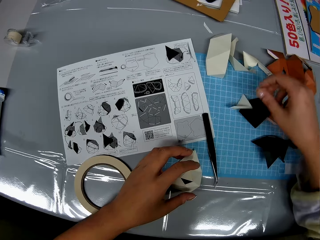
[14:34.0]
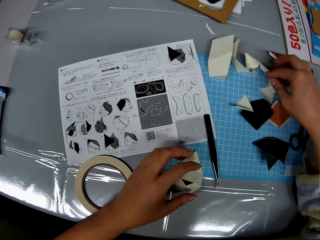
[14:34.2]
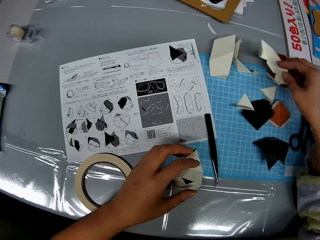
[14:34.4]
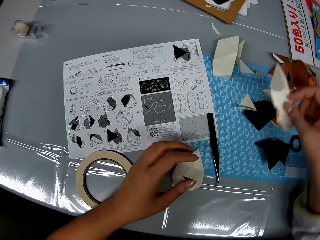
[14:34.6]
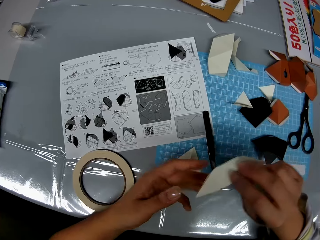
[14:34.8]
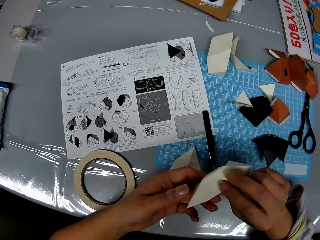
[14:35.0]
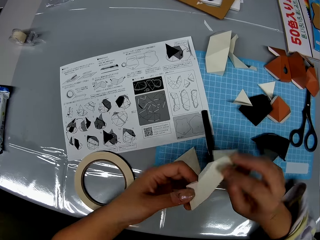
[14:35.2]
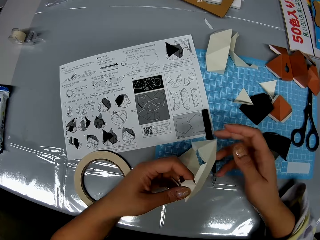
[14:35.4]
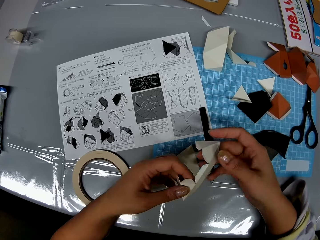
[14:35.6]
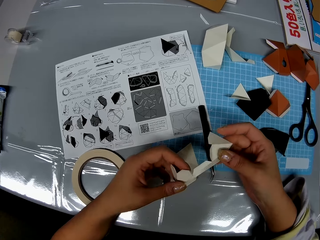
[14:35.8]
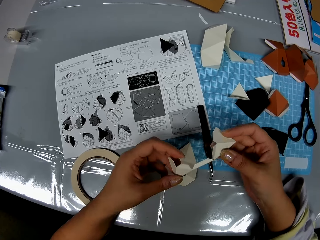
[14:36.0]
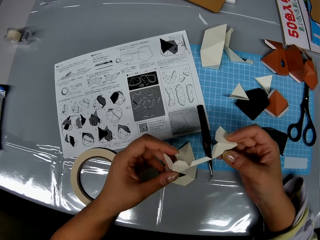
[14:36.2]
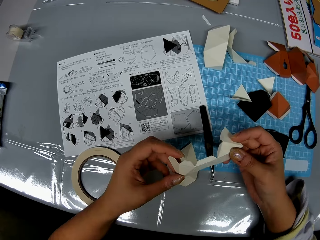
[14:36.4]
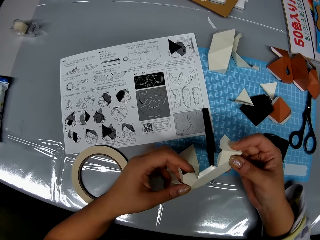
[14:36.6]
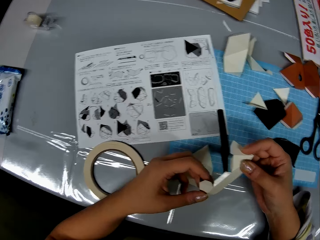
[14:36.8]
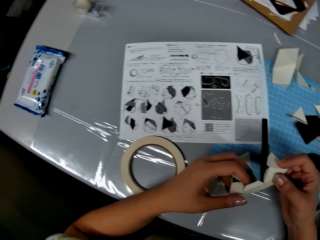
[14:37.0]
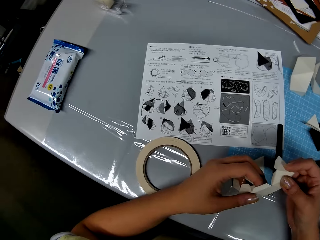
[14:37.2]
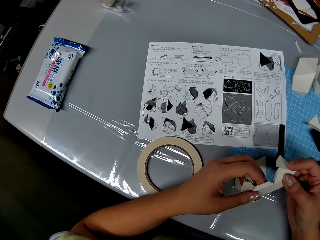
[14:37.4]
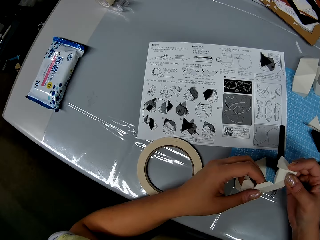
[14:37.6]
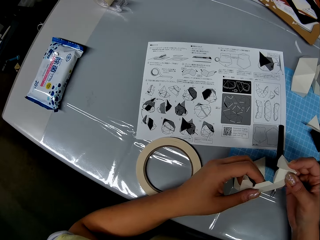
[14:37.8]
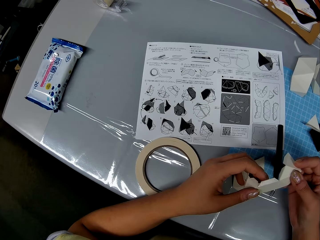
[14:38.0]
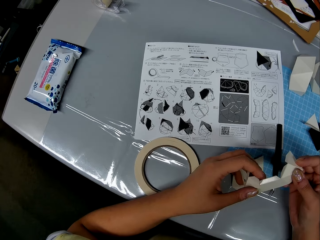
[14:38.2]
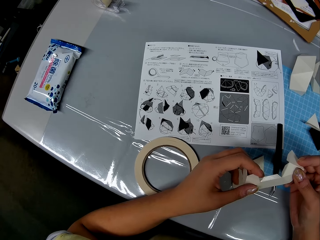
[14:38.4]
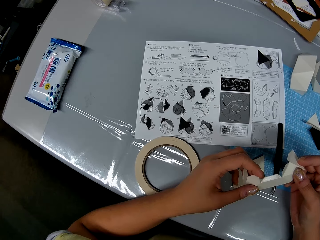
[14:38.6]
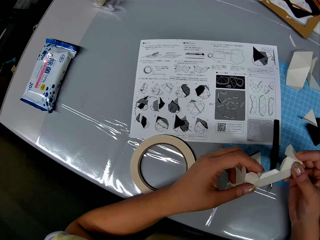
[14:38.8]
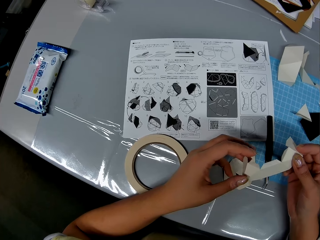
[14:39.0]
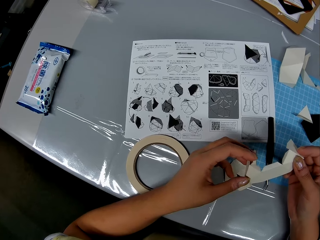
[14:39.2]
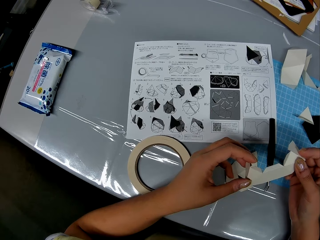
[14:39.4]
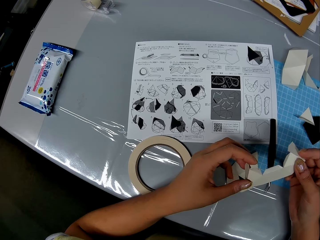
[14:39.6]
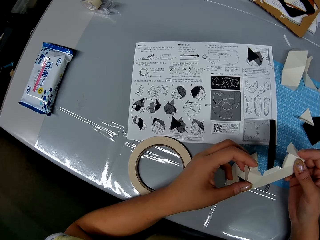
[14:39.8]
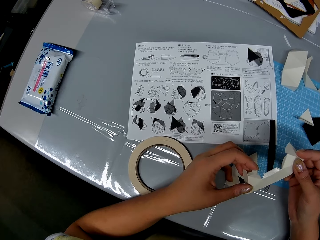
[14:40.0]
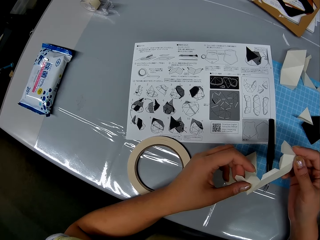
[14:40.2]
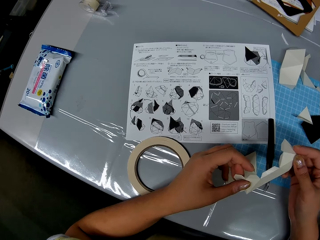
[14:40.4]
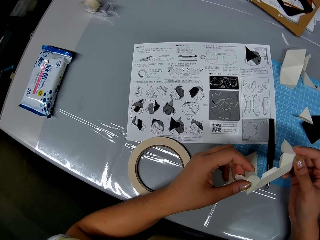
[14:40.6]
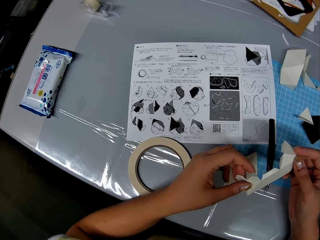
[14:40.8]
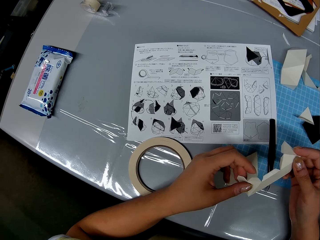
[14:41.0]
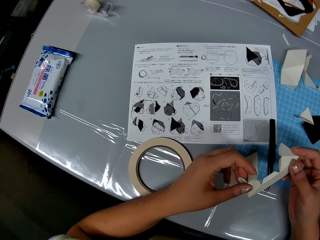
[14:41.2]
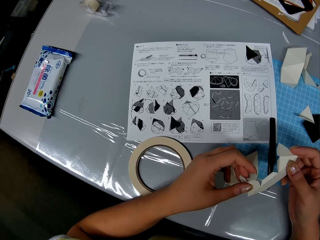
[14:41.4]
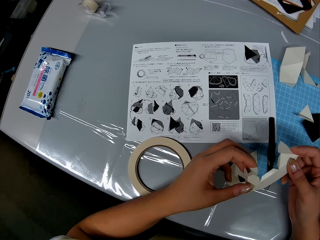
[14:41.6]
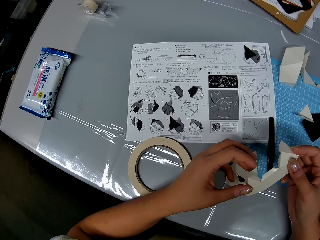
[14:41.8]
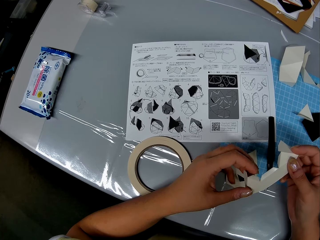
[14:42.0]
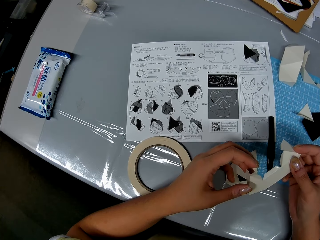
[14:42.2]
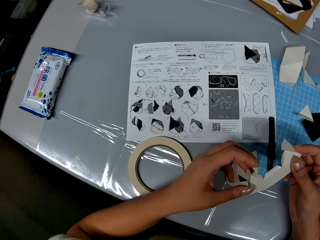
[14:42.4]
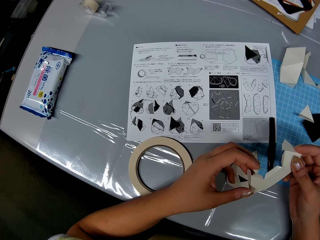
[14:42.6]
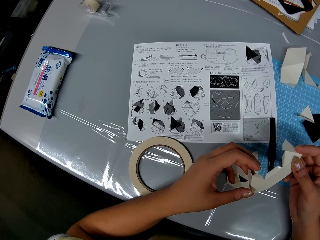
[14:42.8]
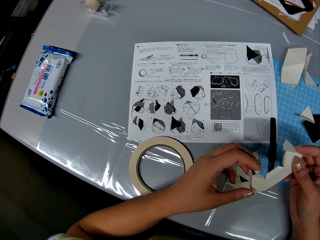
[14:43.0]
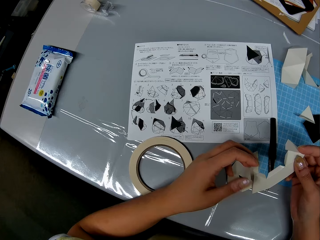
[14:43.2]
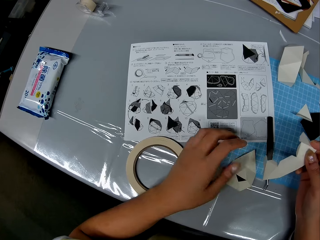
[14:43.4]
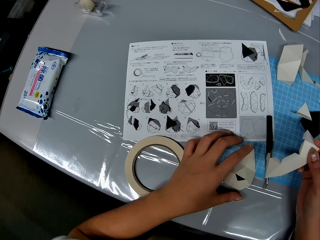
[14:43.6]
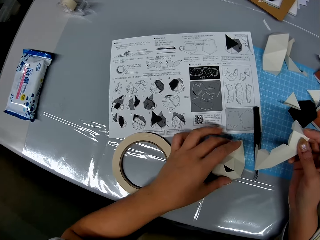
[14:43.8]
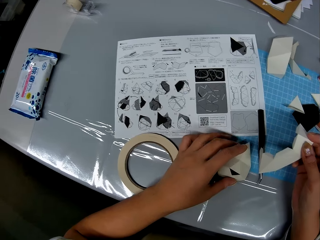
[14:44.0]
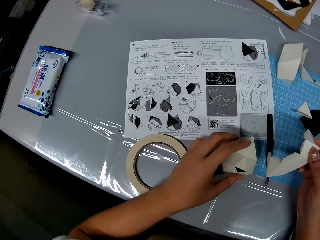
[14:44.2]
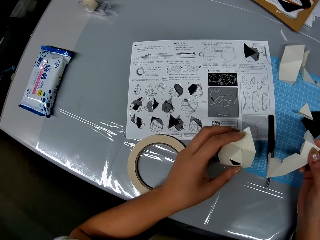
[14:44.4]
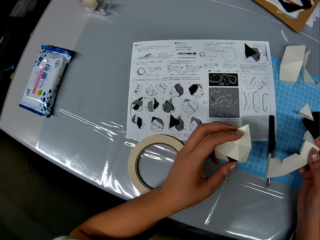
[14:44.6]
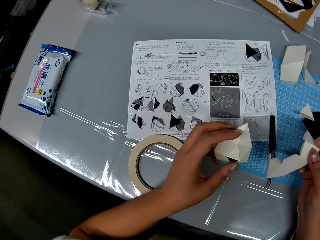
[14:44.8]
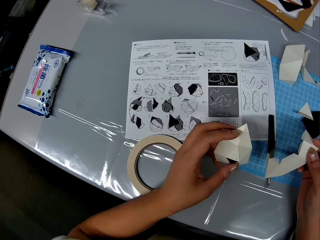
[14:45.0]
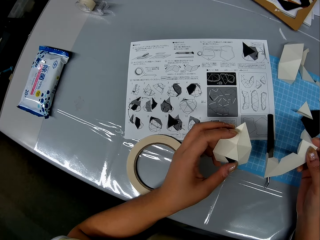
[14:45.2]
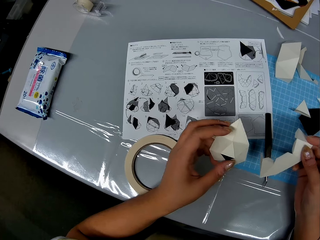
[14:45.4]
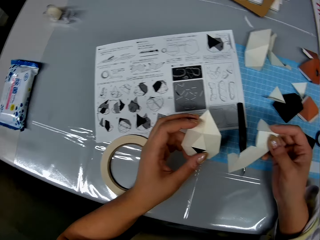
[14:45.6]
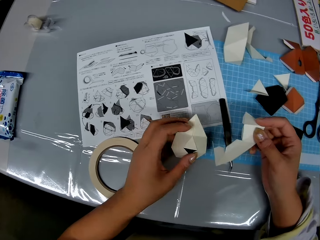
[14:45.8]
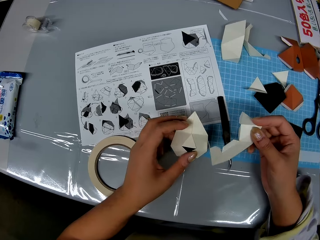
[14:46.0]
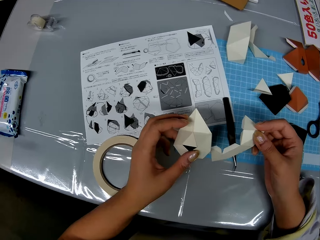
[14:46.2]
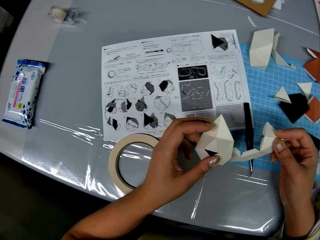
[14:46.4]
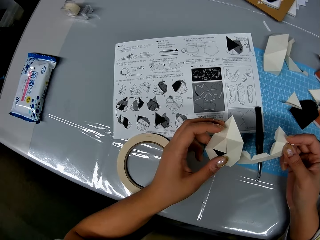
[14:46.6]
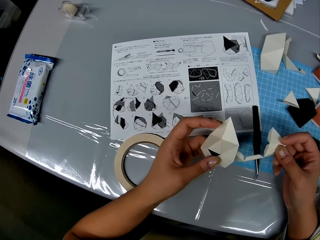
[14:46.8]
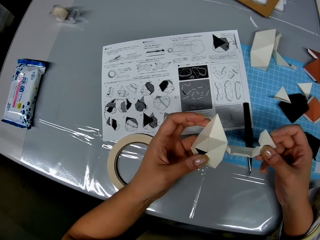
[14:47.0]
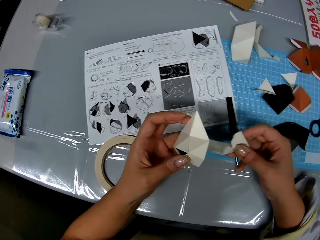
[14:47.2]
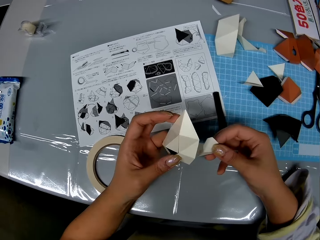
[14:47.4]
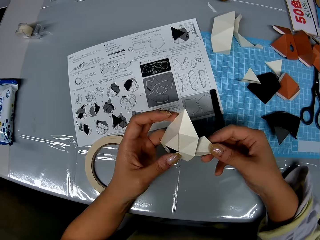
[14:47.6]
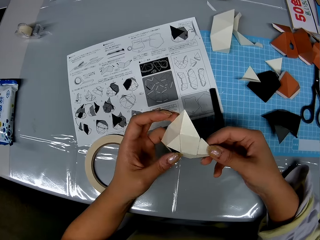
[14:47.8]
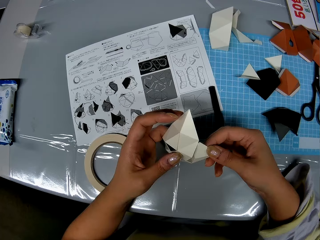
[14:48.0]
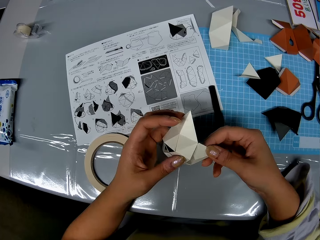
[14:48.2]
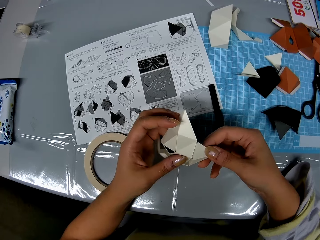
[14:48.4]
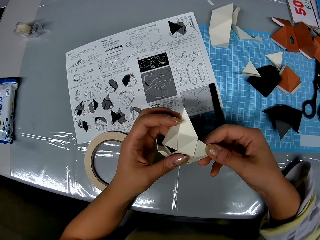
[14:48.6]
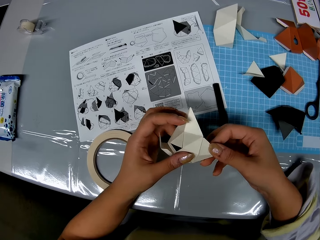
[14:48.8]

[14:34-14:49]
The camera wearer holds the model piece with one hand. She drops the craft paper on the table with her right hand. She picks up the craft paper from the table. She holds the model piece with both hands. She checks the craft paper in her hand. She holds the model piece with one hand. She picks up the craft paper from the table with her left hand. She holds the craft papers together in her hands.

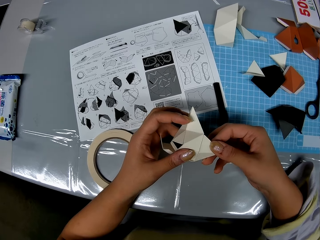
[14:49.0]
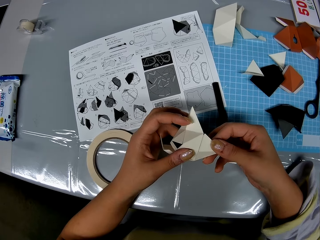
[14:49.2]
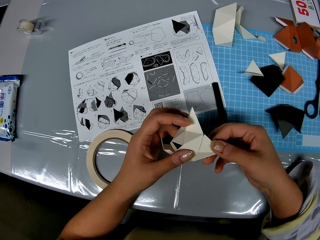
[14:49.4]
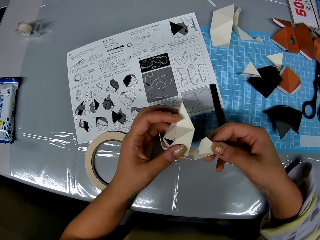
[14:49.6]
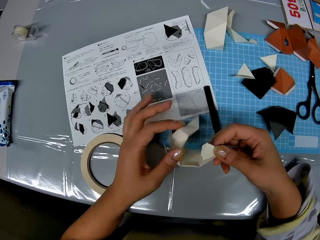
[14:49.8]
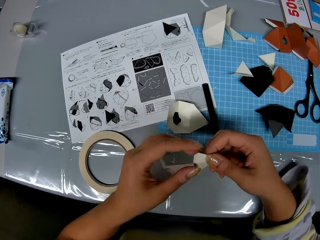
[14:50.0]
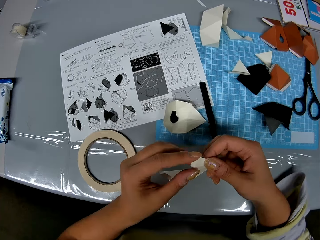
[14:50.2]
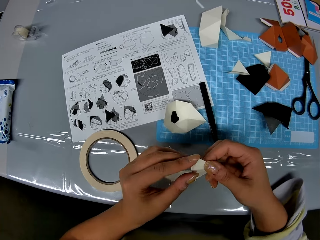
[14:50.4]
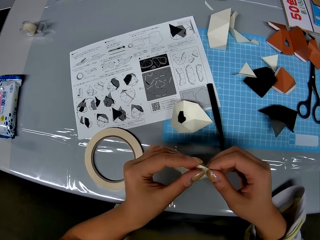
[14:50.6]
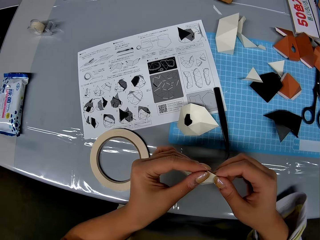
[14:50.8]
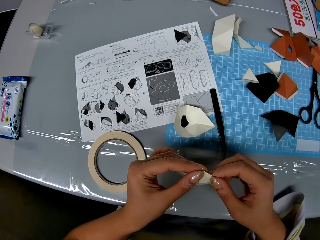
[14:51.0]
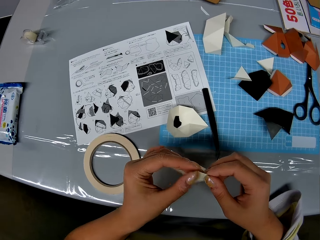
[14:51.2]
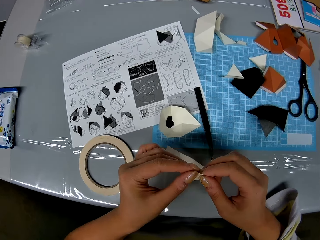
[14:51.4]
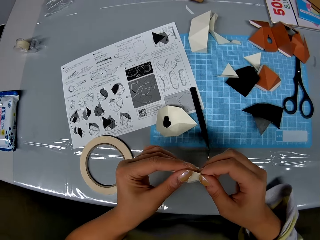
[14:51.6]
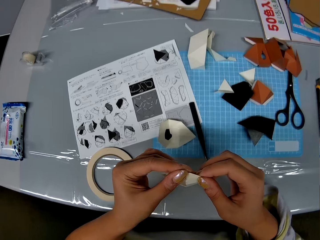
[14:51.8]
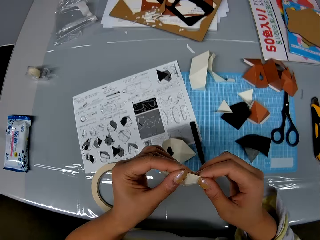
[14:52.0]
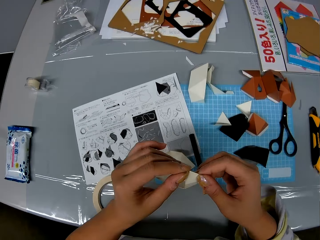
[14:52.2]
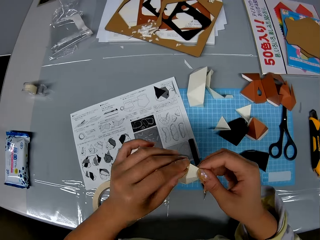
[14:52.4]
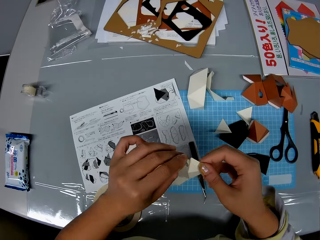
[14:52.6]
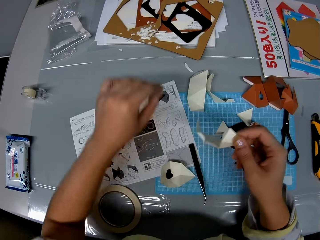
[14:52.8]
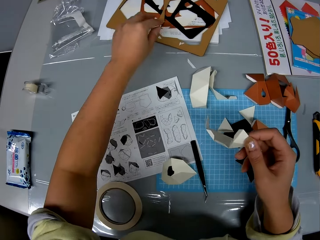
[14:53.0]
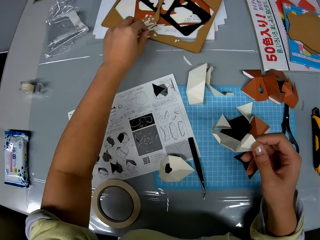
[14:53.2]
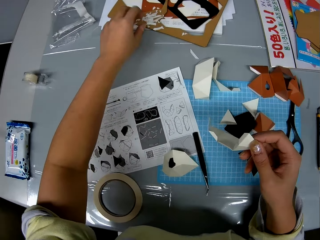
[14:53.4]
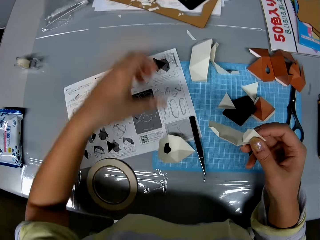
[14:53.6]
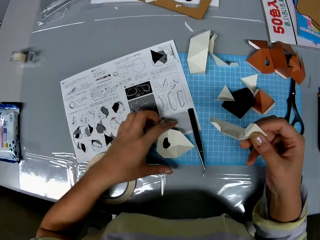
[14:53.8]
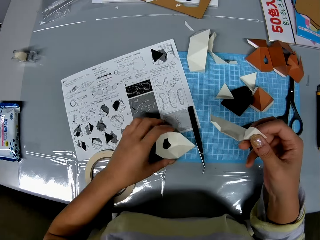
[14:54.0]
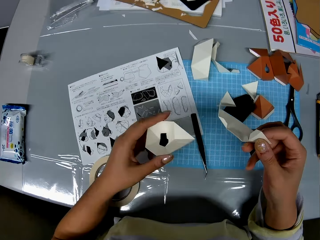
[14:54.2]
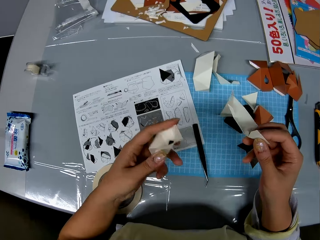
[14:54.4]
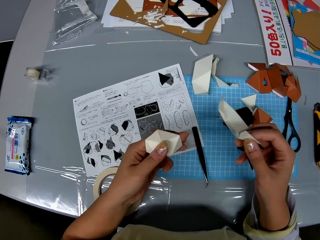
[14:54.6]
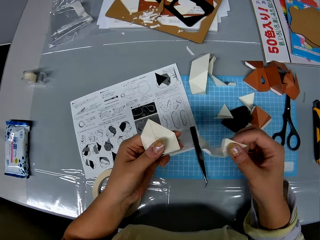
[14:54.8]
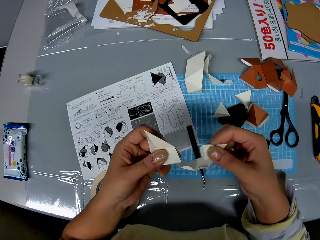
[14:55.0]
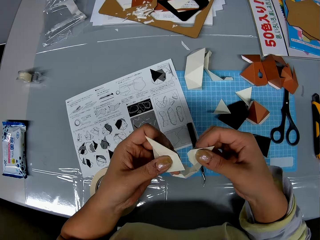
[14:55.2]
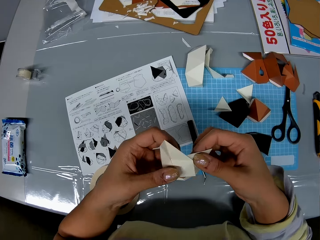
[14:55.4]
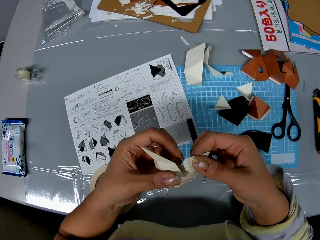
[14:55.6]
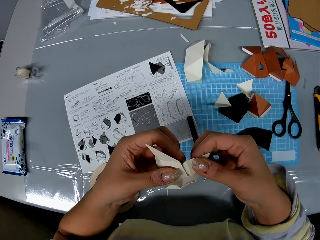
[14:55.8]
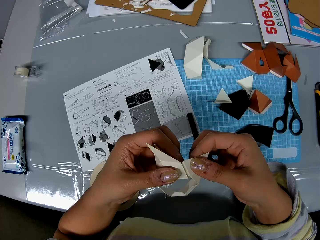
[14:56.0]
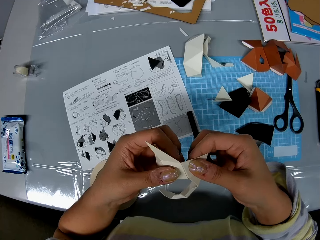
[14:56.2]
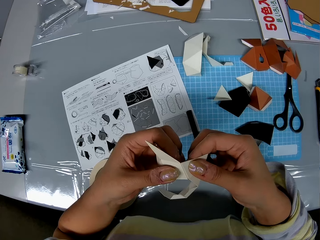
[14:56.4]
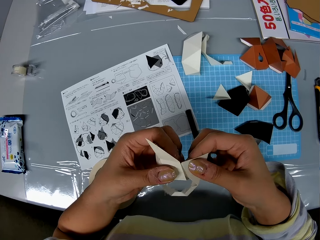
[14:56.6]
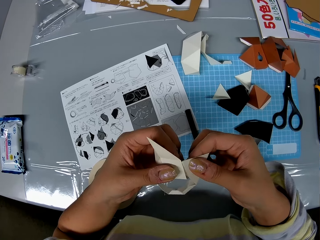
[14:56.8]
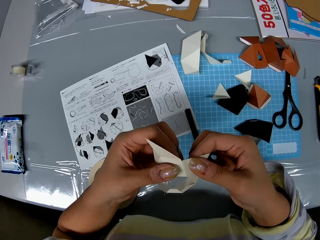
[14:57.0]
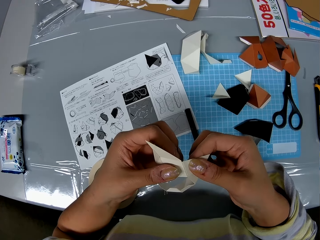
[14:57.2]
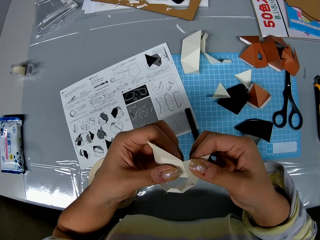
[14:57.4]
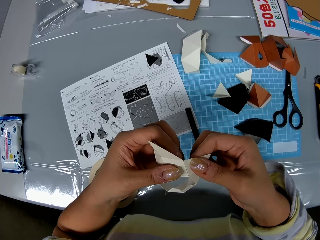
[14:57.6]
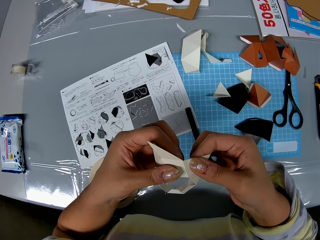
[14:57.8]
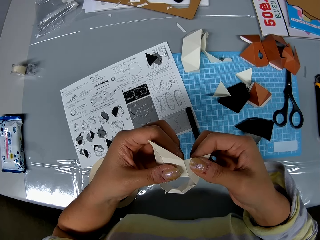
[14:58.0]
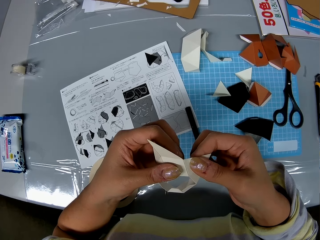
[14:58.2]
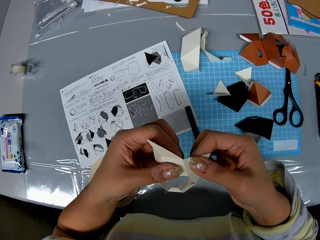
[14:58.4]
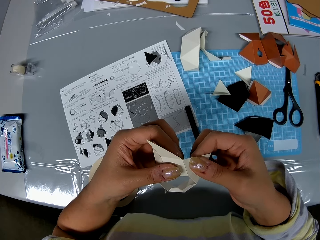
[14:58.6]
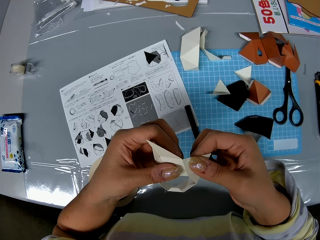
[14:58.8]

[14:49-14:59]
The camera wearer fits the model pieces together. She drops the craft paper on the table with her left hand. She holds the model piece with both hands. She removes an adhesive tear off strip from the craft paper. She drops the adhesive tear off strip on the table. She picks up the craft paper from the table with her left hand. She constructs the craft papers into a shape. She fits the model pieces together.
